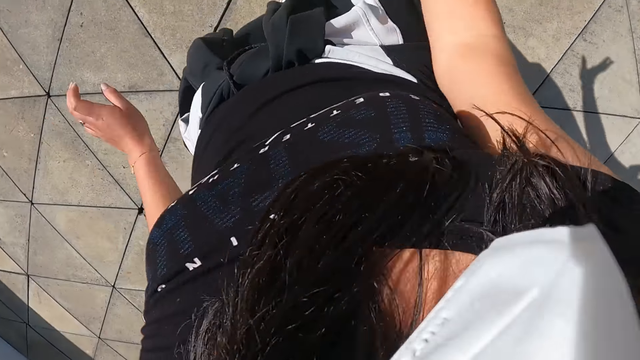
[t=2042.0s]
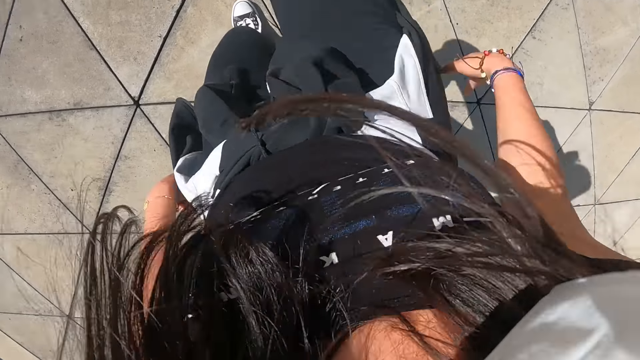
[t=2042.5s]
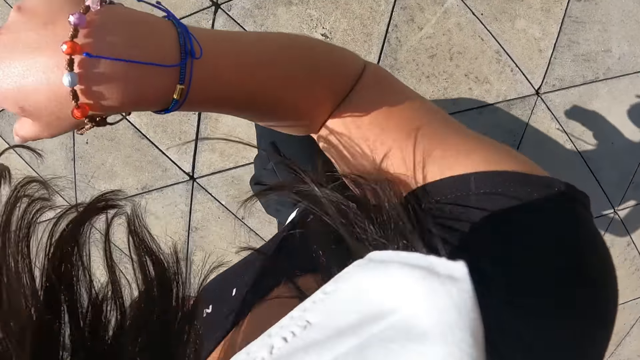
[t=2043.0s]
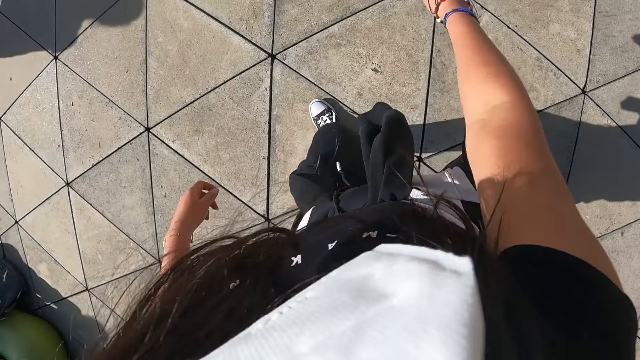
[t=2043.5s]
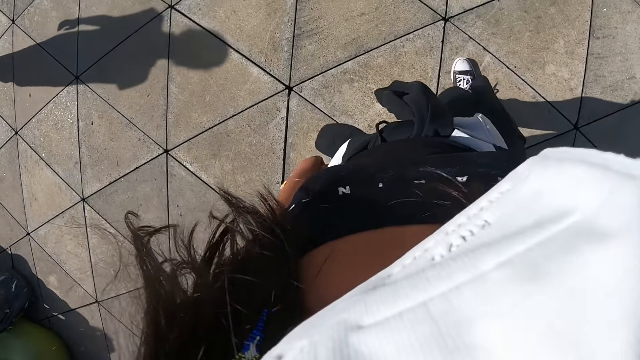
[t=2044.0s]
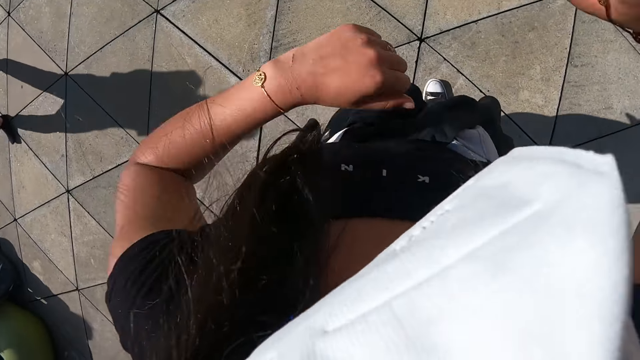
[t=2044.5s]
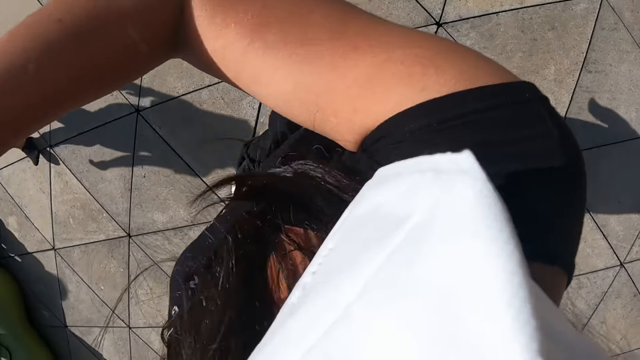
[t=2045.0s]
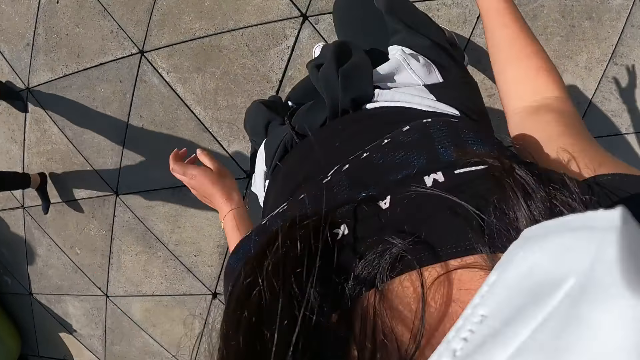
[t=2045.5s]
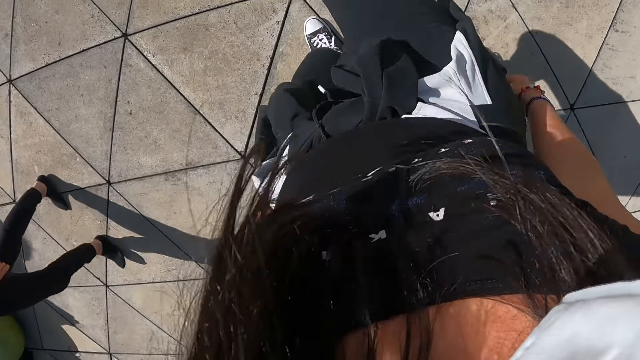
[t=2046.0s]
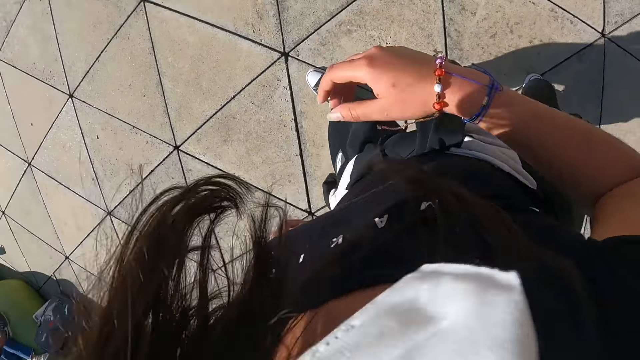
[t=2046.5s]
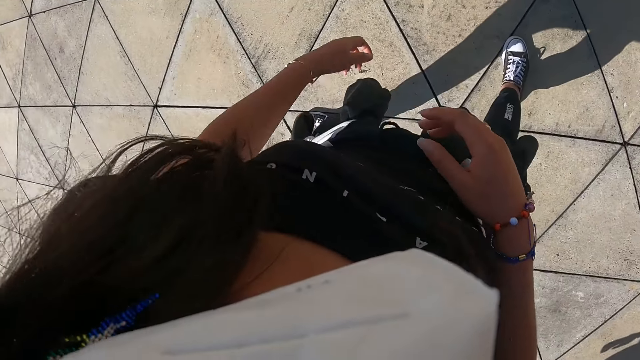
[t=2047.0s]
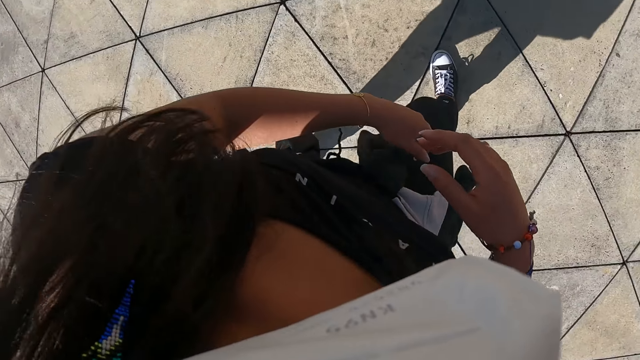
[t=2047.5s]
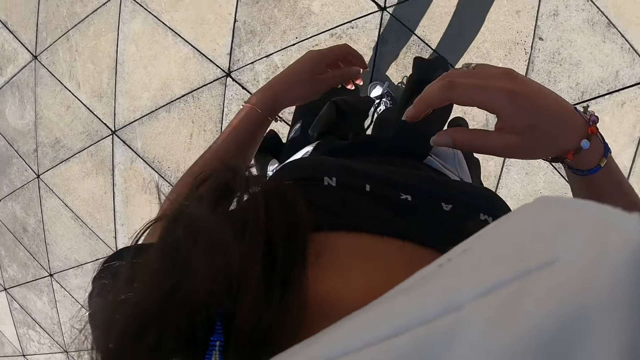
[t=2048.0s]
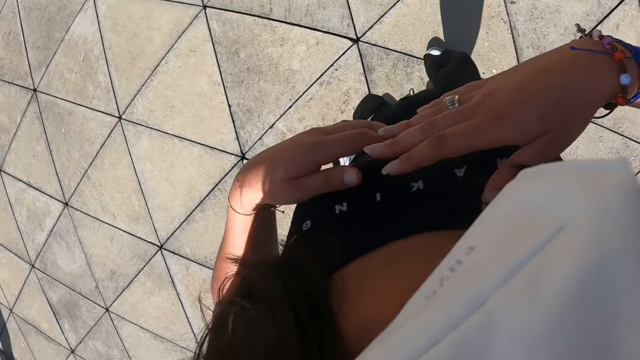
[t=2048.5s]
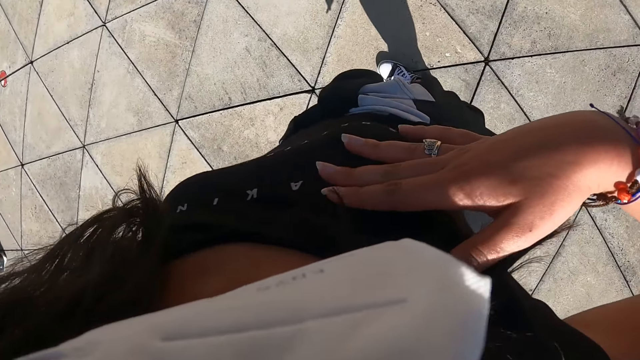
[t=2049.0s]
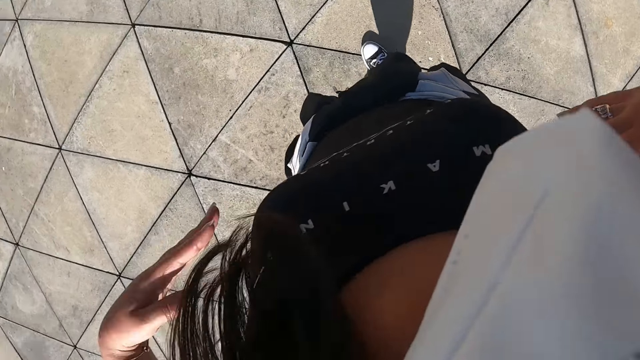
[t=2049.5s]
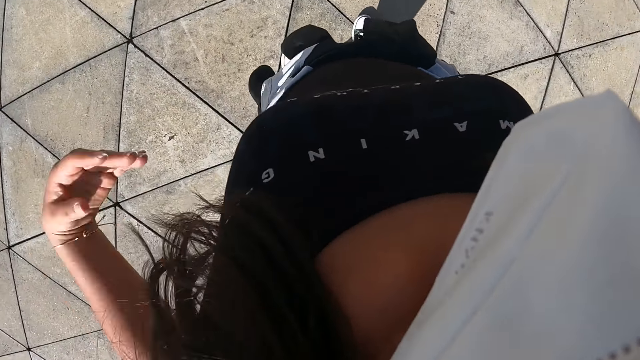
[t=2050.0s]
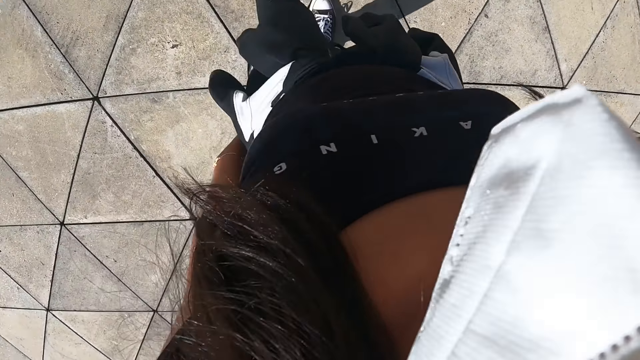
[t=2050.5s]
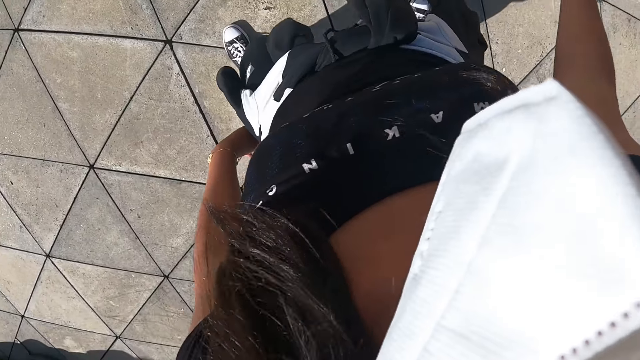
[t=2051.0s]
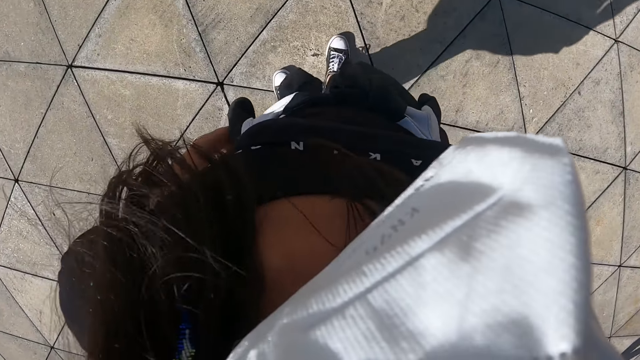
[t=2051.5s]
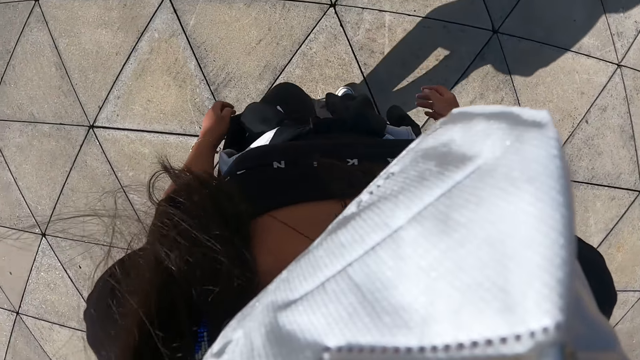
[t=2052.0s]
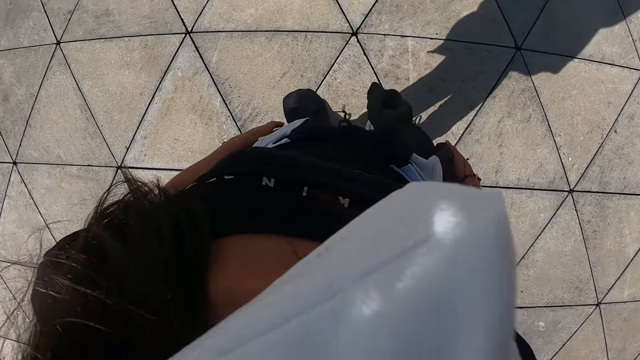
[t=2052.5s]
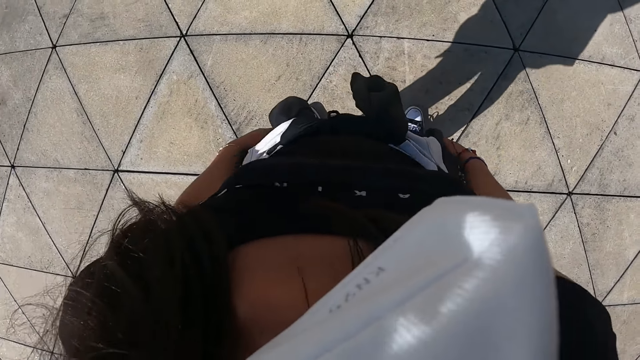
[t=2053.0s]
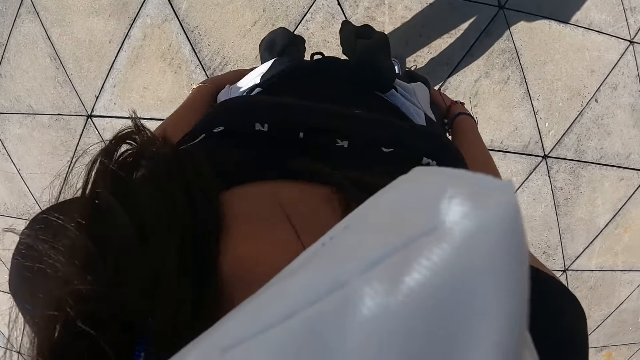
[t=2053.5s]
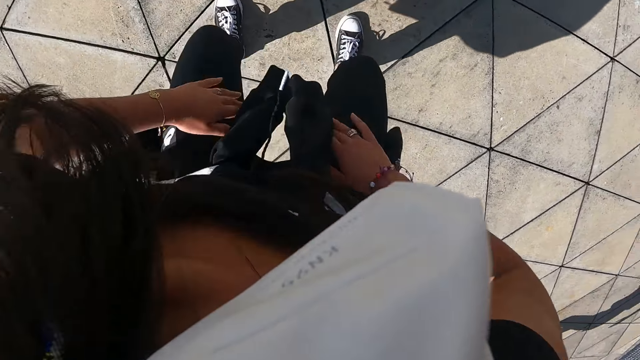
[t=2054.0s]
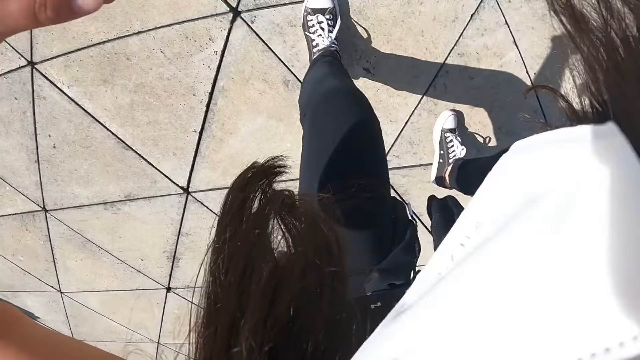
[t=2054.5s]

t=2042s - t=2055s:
The camera wearer walks around the field.

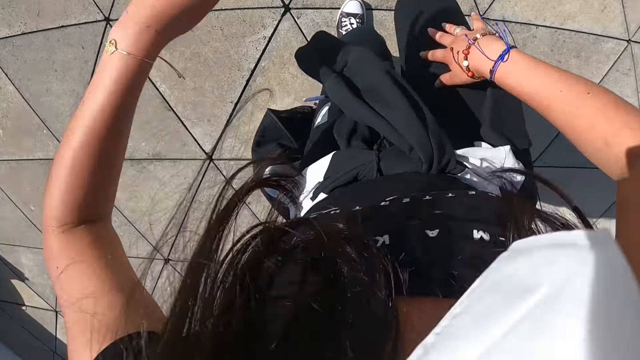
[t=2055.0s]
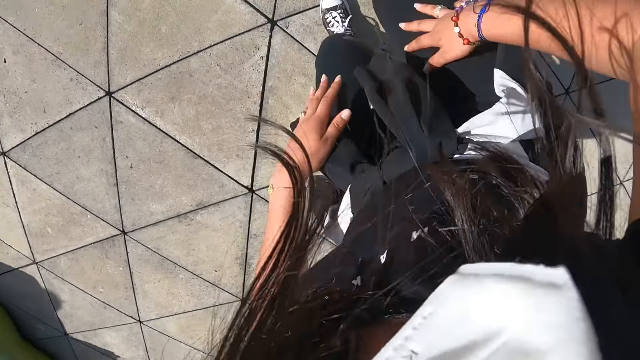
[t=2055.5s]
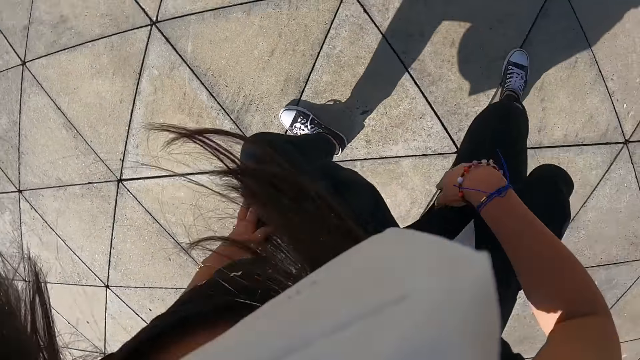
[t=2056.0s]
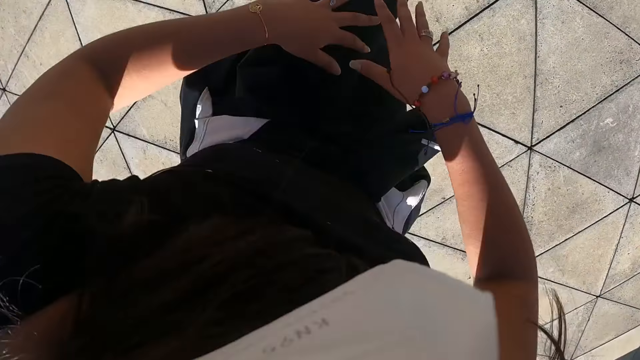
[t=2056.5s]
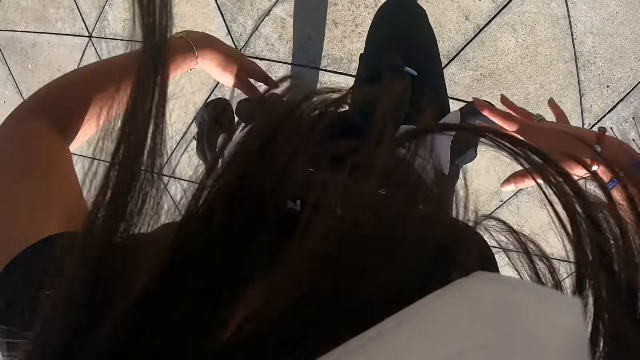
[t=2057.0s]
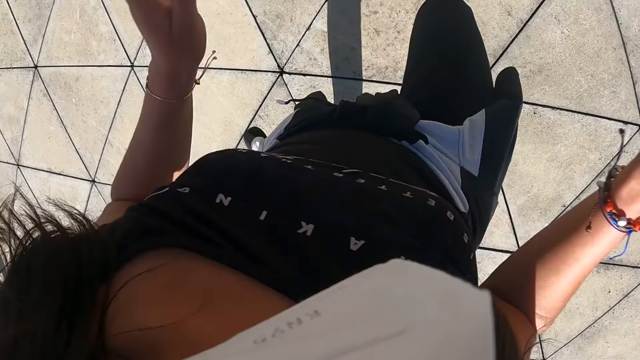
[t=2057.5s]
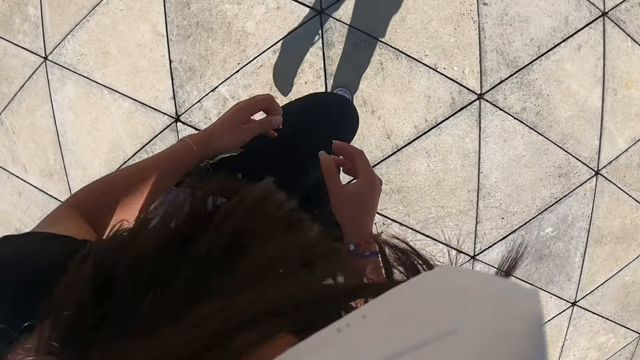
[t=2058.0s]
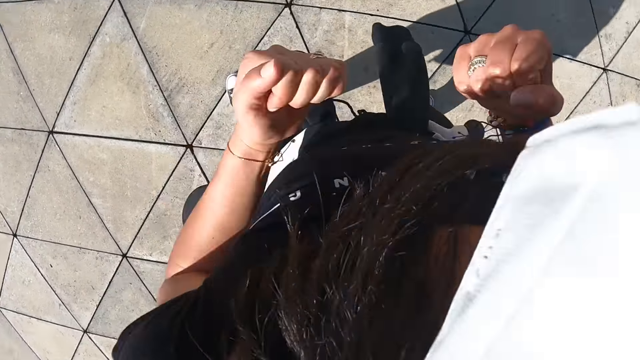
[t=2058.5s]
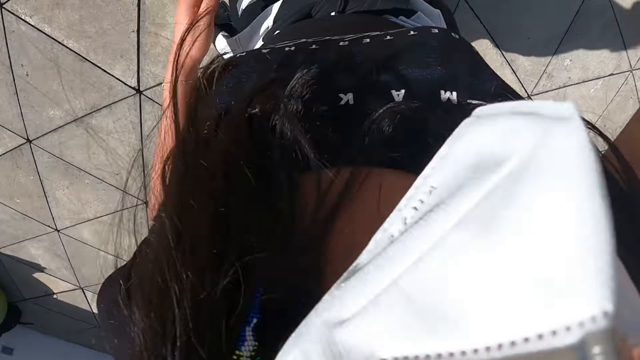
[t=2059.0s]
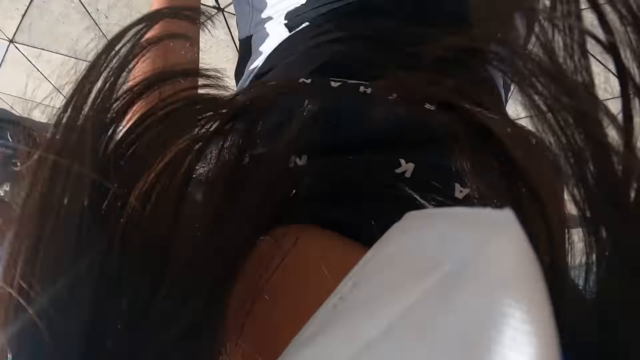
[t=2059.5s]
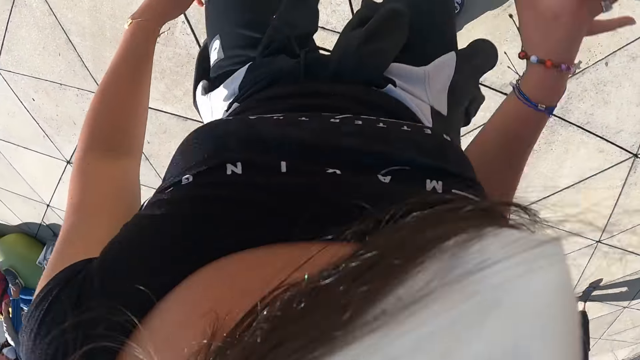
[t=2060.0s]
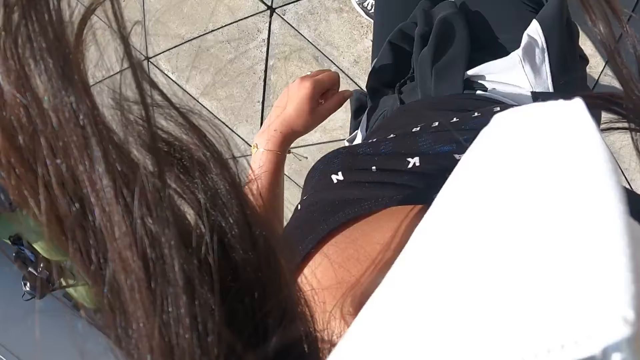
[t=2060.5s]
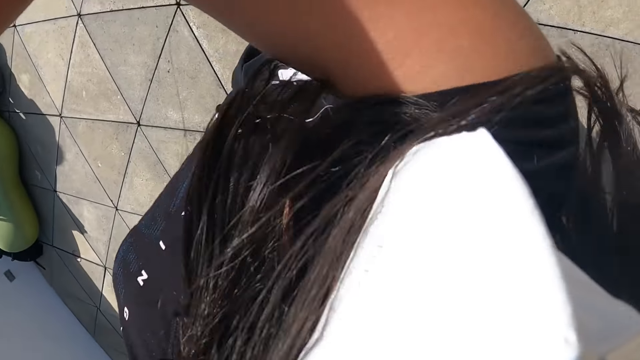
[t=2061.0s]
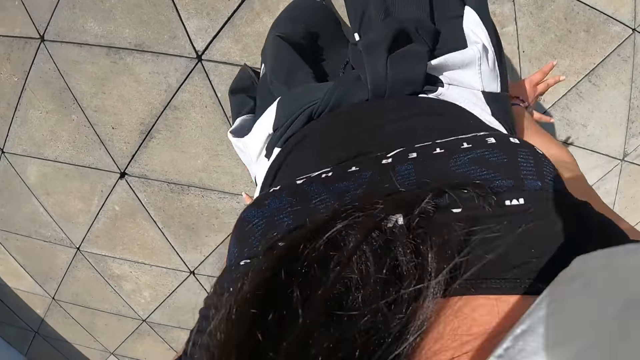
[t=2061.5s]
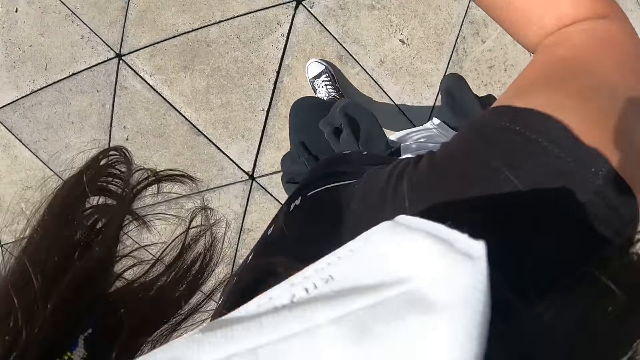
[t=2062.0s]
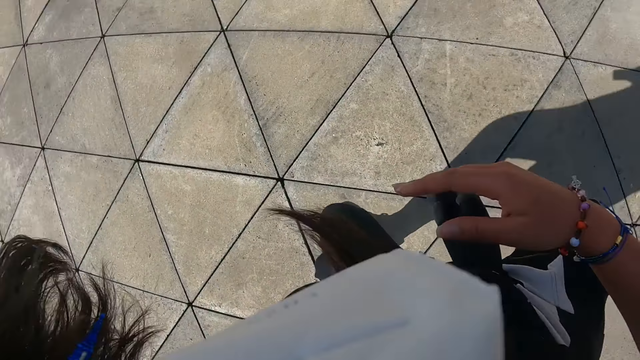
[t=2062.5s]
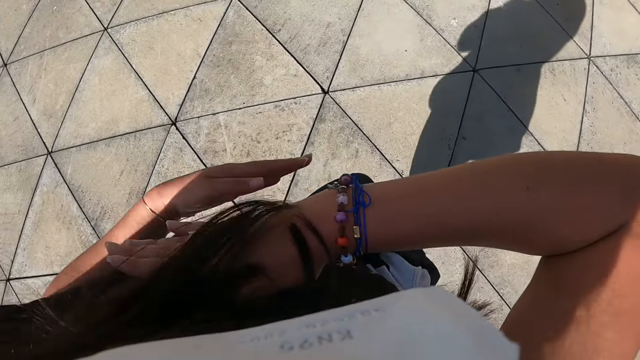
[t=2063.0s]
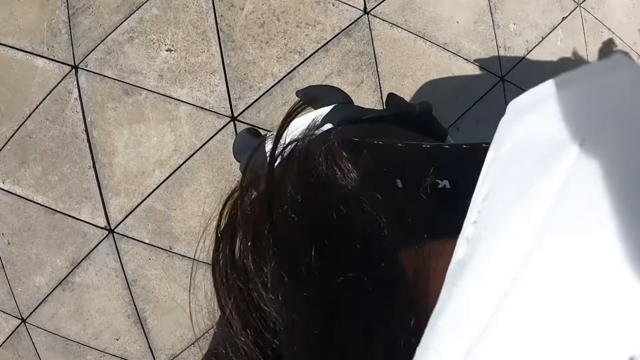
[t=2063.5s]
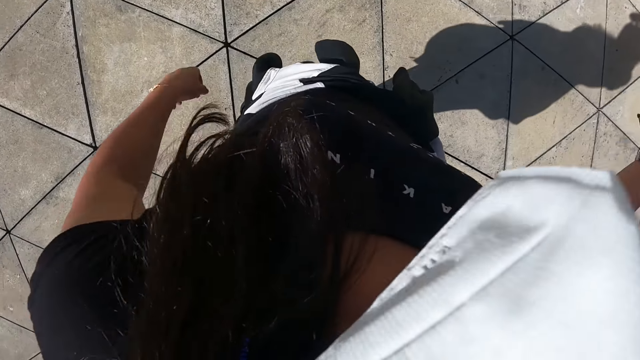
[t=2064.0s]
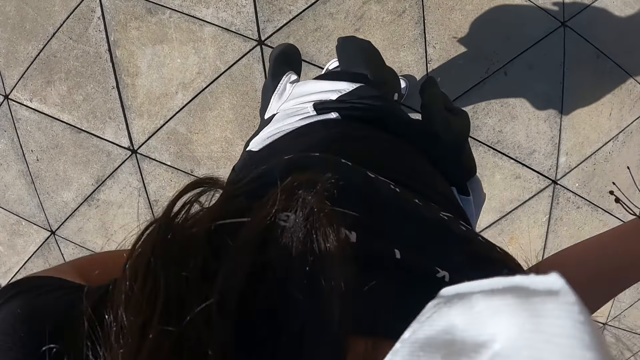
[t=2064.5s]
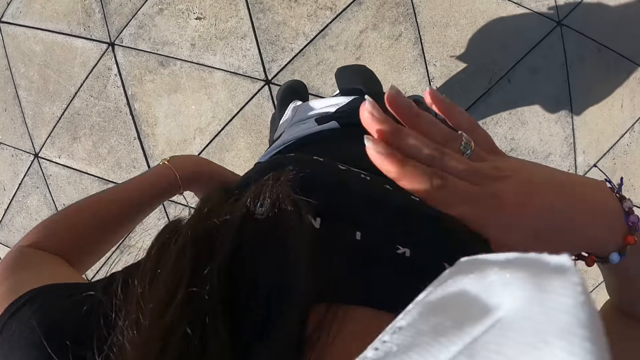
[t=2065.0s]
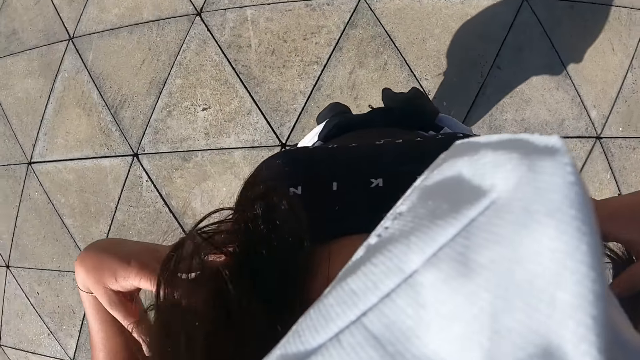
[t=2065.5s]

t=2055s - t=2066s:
The camera wearer exercises in the field.
